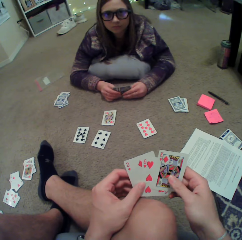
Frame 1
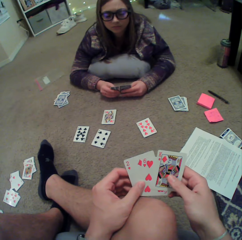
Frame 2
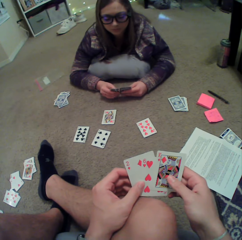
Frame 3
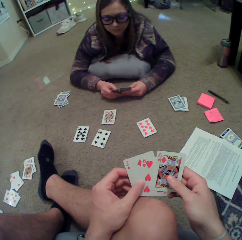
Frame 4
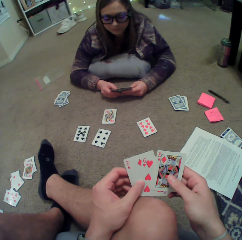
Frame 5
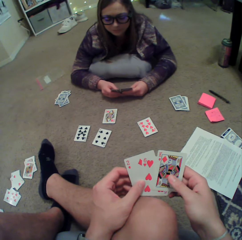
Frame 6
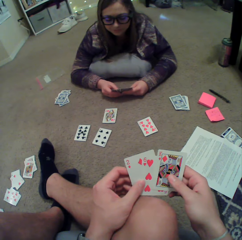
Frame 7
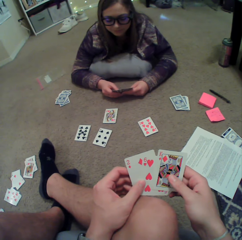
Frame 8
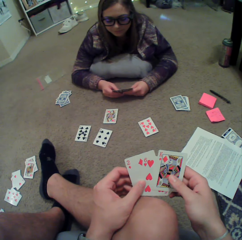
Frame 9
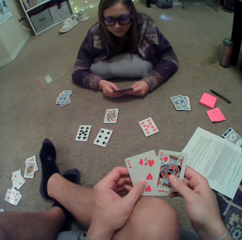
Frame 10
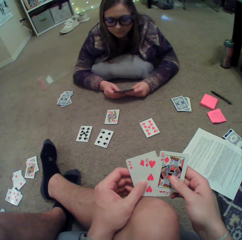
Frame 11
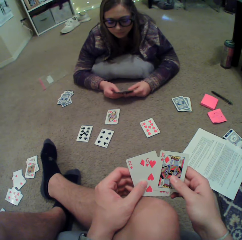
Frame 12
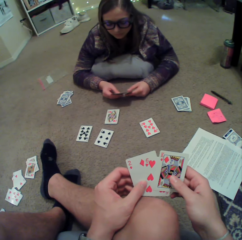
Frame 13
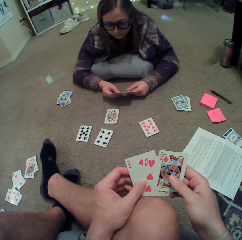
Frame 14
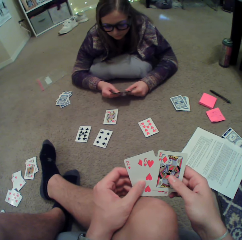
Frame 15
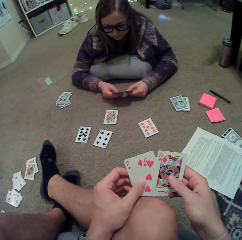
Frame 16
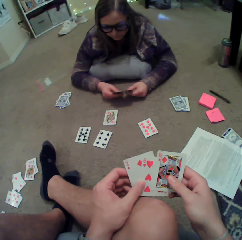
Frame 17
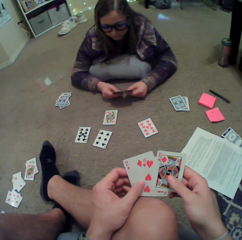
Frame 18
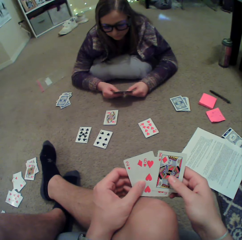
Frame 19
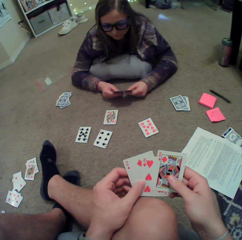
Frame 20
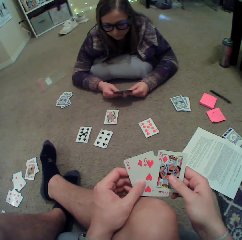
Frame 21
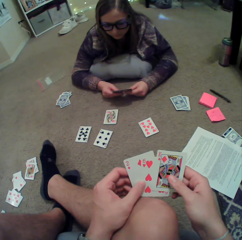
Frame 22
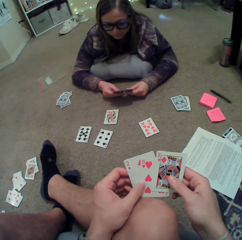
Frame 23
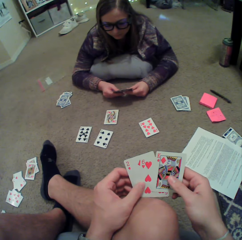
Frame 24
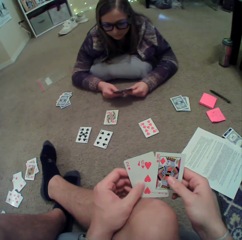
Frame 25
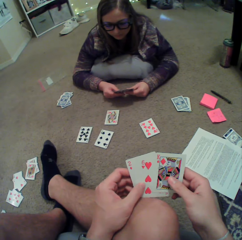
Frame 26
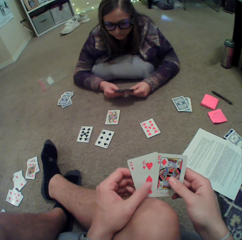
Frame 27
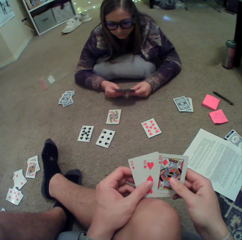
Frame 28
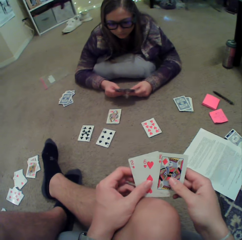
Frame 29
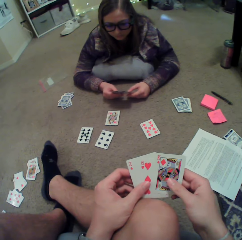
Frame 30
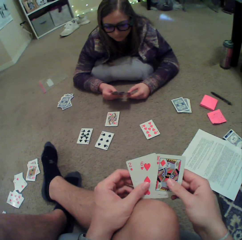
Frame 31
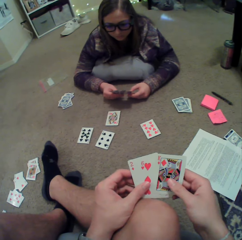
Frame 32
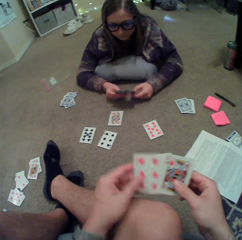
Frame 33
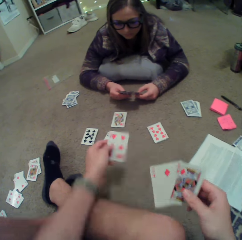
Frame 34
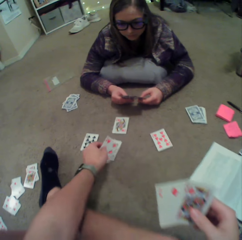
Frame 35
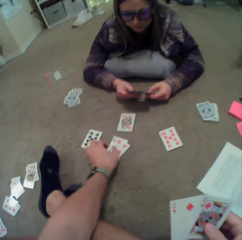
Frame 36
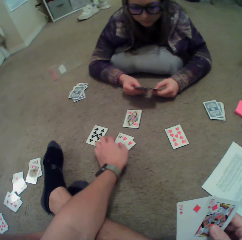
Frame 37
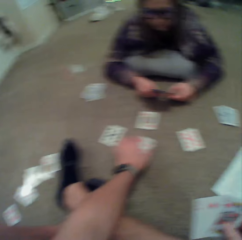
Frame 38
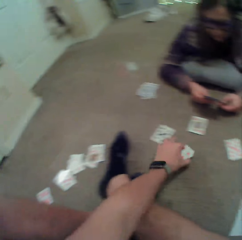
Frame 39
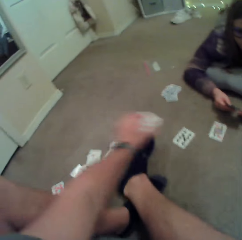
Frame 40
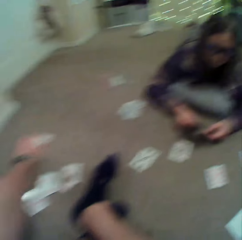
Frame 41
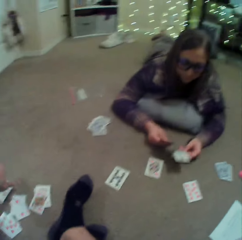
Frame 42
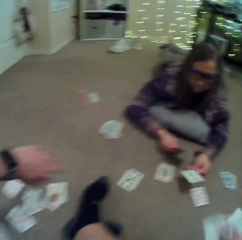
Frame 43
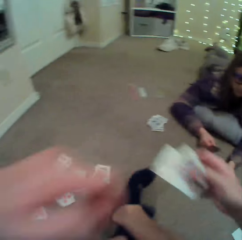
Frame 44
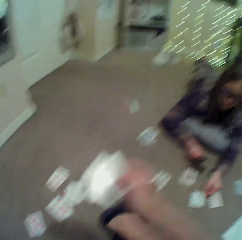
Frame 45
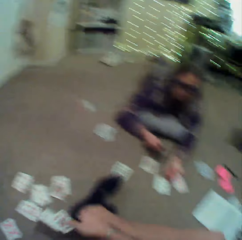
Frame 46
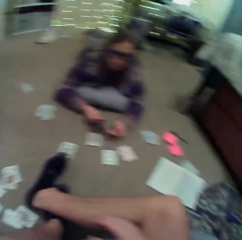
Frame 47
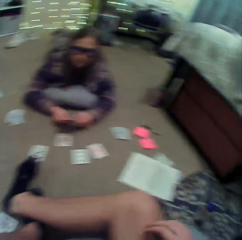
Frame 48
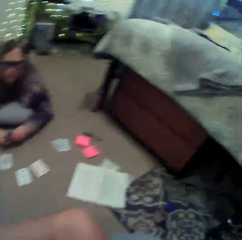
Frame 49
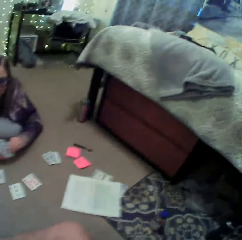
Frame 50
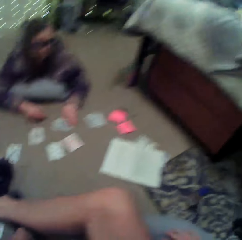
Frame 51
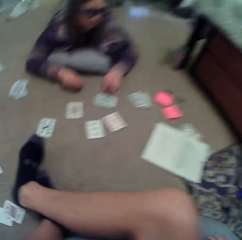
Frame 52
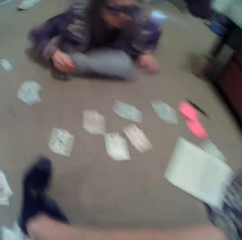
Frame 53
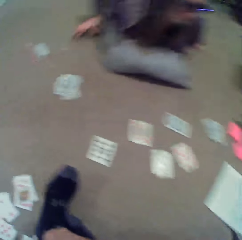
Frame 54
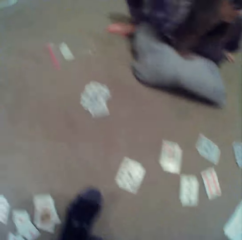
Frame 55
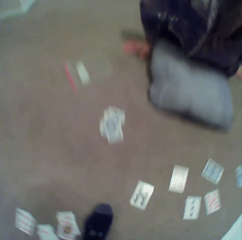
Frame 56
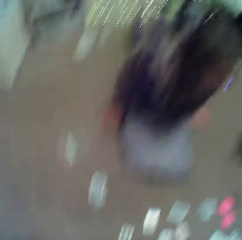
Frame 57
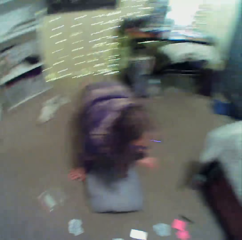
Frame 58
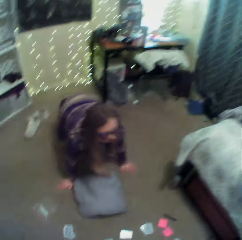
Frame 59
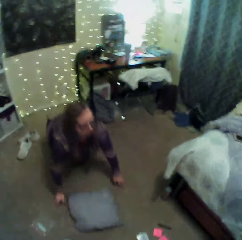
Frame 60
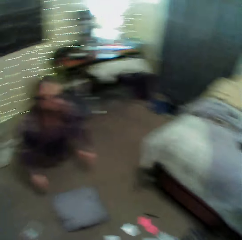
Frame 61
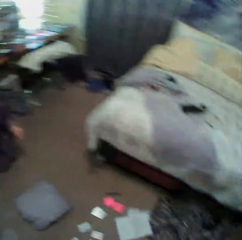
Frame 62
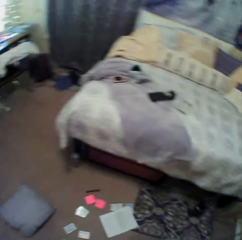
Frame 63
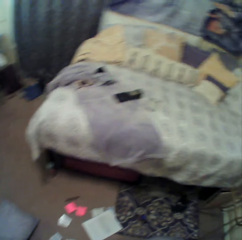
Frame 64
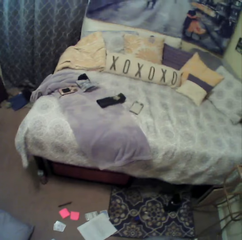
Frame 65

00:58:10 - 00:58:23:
The camera wearer puts a card on the floor. They pick up the cards and put down the cards. A woman puts a card on the floor. The camera wearer puts a card down. The woman puts a card on the floor. The woman stands up.

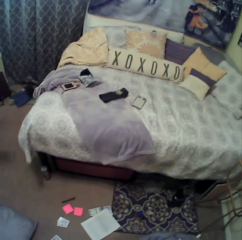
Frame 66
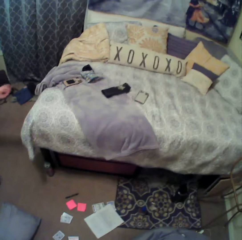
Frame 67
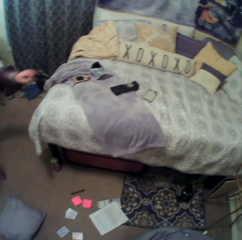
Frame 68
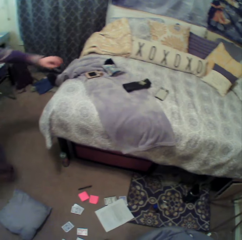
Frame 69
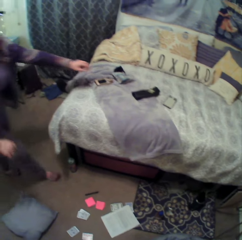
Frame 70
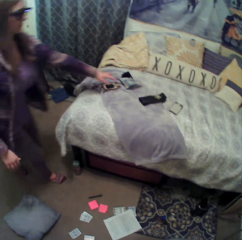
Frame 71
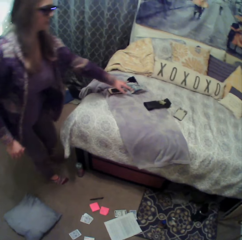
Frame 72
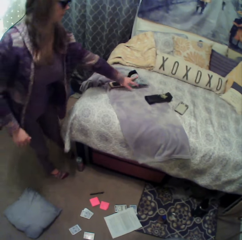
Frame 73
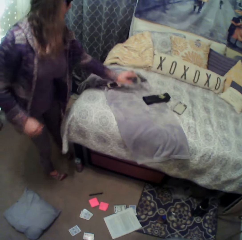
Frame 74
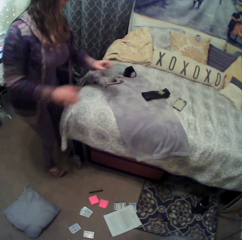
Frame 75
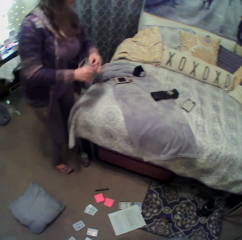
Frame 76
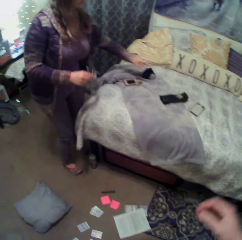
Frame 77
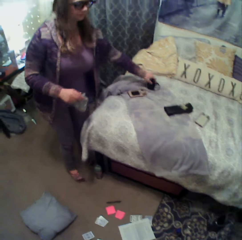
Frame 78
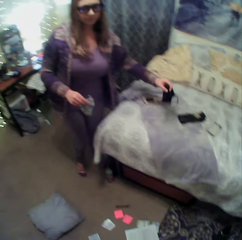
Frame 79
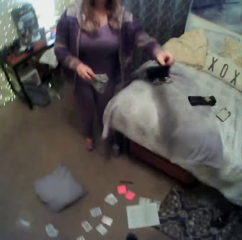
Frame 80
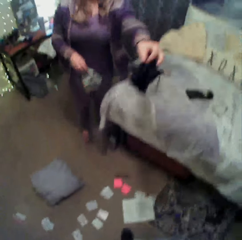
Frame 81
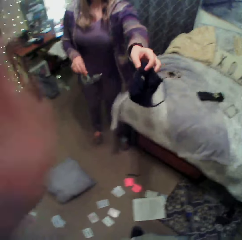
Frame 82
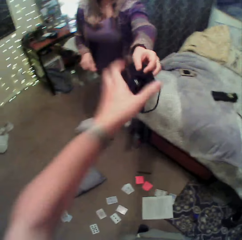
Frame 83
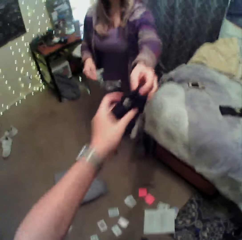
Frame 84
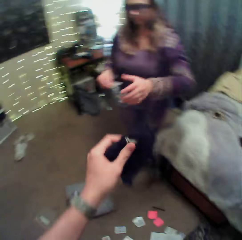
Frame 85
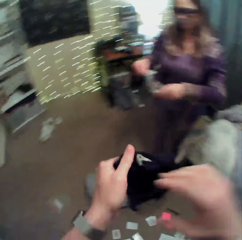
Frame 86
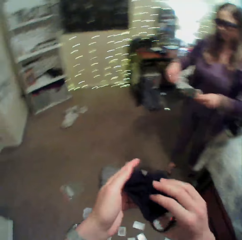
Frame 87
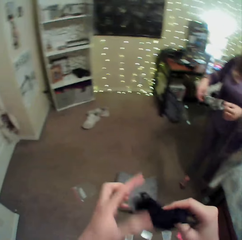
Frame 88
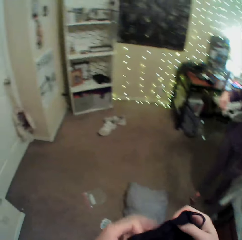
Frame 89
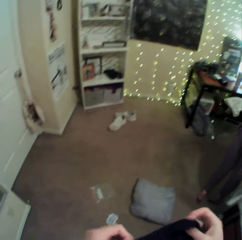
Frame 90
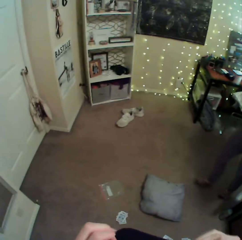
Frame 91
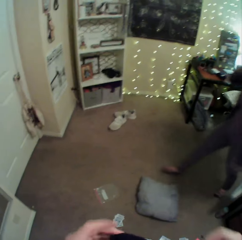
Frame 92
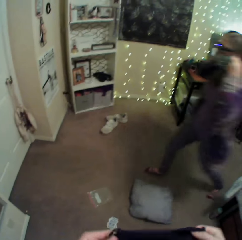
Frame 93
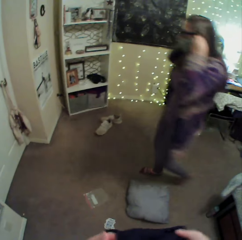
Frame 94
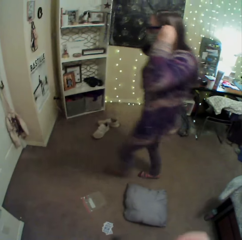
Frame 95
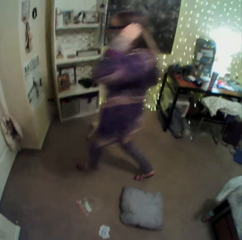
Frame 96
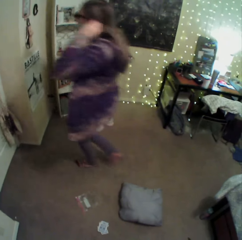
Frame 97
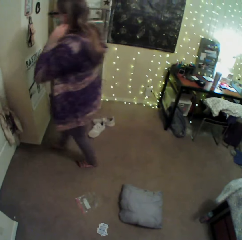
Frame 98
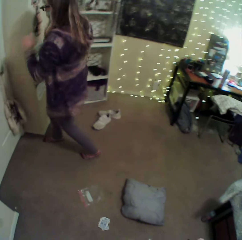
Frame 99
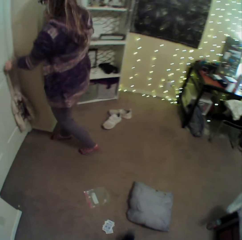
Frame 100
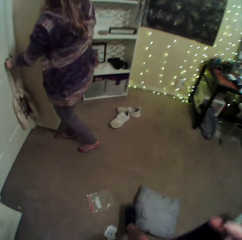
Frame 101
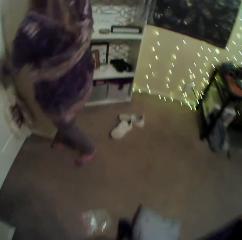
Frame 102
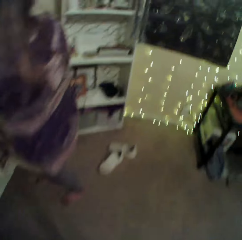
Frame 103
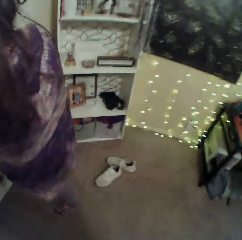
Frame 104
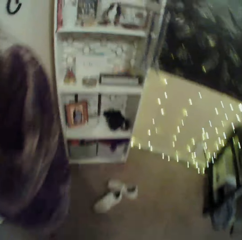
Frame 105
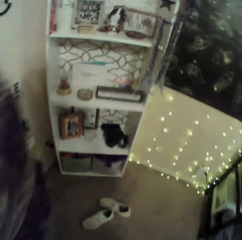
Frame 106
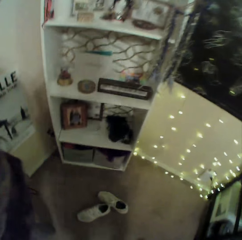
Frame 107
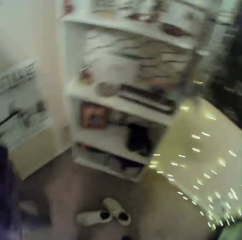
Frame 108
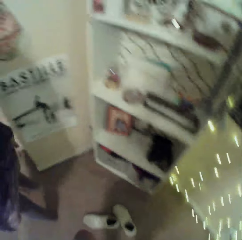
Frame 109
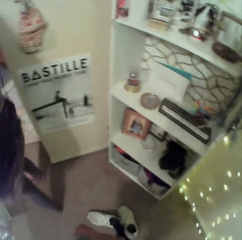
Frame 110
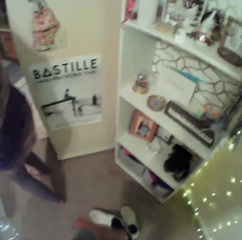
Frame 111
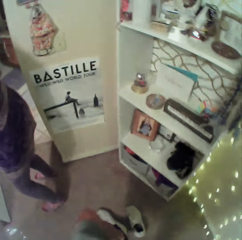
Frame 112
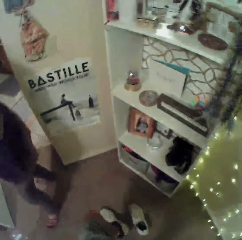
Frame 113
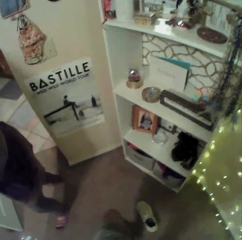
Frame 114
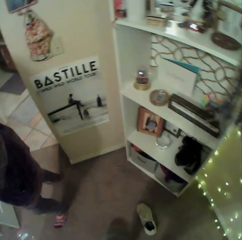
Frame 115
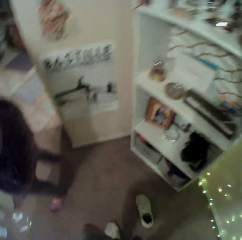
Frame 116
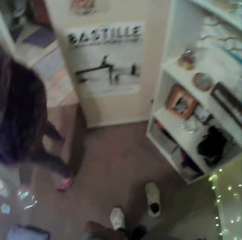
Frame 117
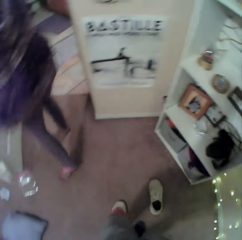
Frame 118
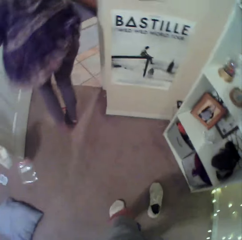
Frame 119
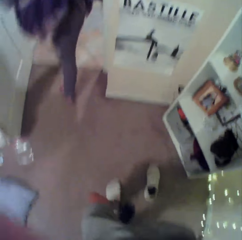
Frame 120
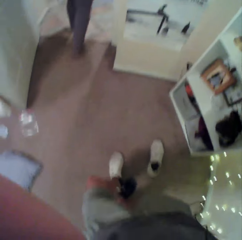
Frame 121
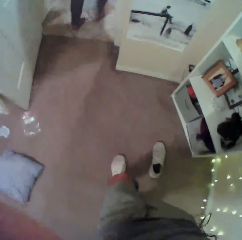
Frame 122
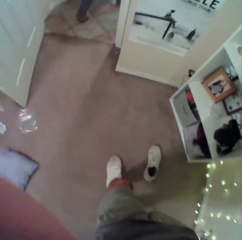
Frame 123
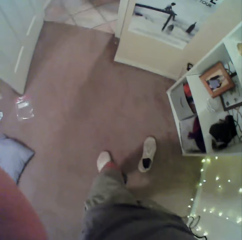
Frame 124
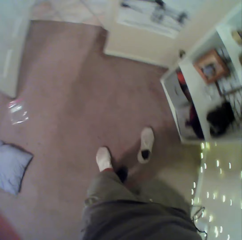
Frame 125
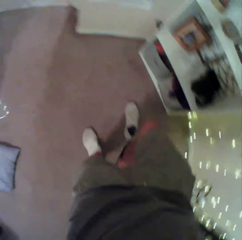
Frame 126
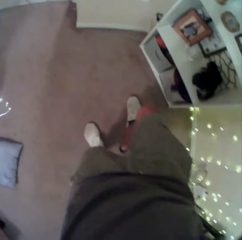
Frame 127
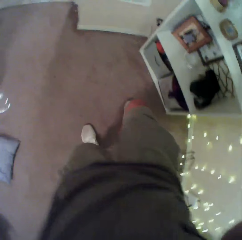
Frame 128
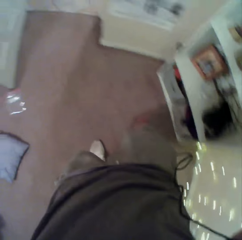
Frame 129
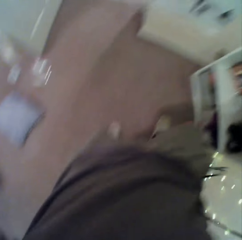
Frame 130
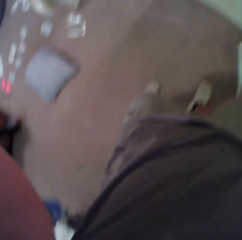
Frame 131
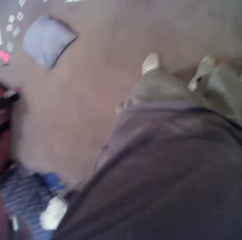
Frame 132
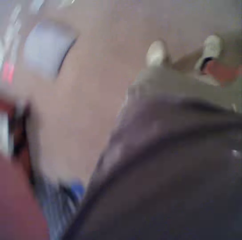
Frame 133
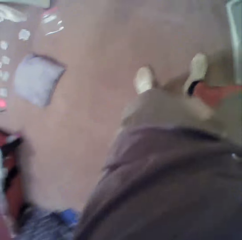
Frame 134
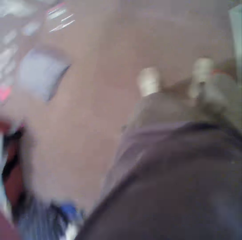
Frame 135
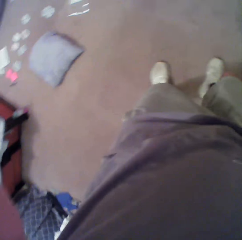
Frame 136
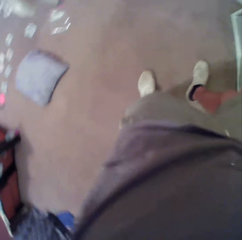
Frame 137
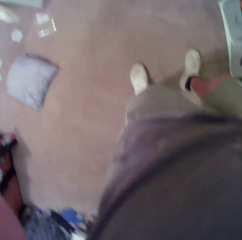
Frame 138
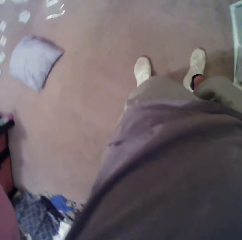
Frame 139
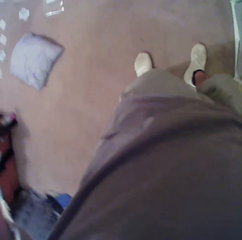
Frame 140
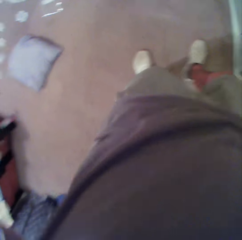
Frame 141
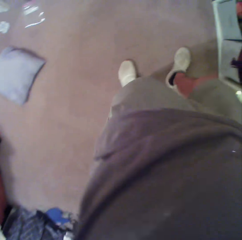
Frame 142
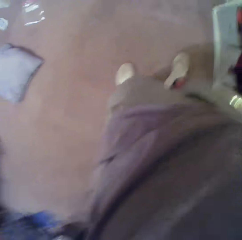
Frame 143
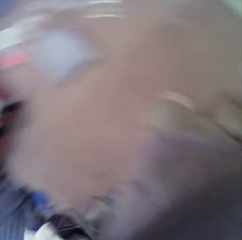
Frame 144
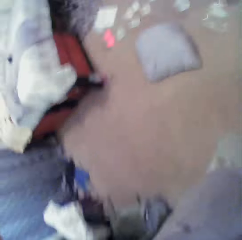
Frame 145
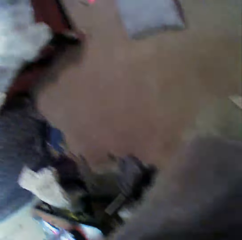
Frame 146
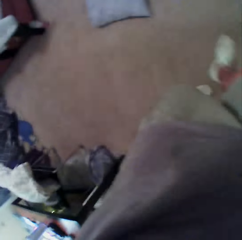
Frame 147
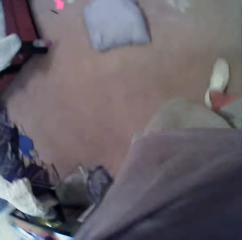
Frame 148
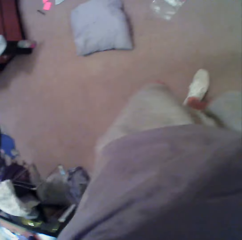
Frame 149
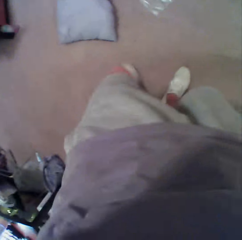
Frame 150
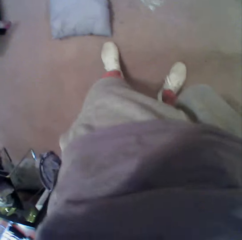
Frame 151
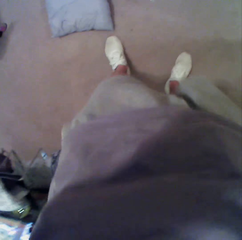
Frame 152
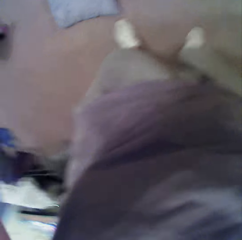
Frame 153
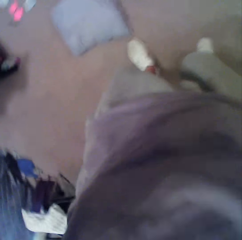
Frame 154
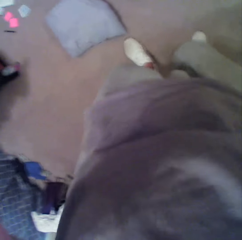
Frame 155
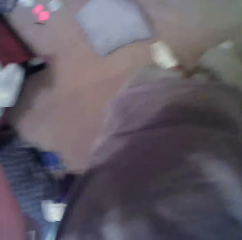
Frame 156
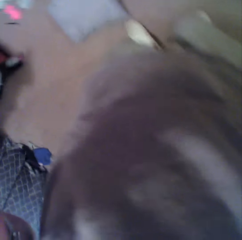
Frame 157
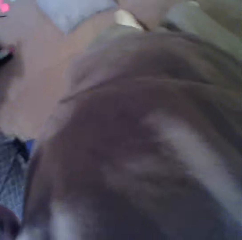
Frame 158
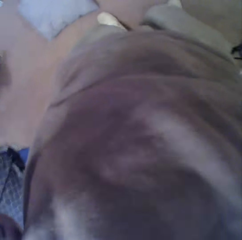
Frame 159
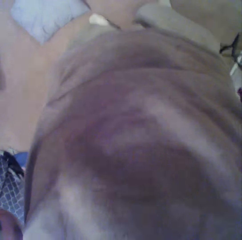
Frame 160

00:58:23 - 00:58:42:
A woman walks towards the bed. The woman picks up a mask. The camera wearer moves his hand. The woman picks up the mask again. The camera wearer picks up the mask. He holds the mask. The woman wears the mask. The woman walks away from the bed. The camera wearer wears the mask. The woman opens the door. The camera wearer walks towards the woman. He wears the shoes. The woman walks out of the room.
